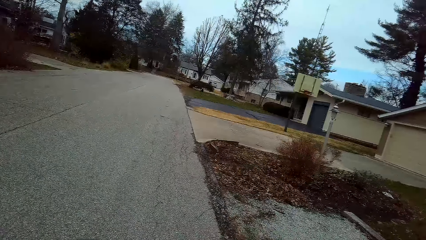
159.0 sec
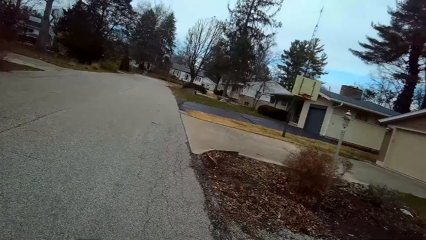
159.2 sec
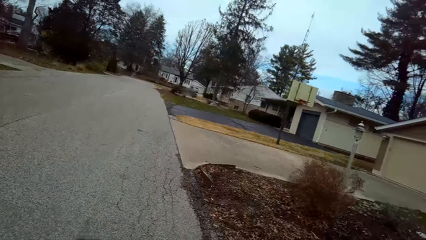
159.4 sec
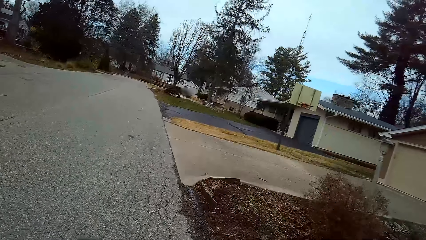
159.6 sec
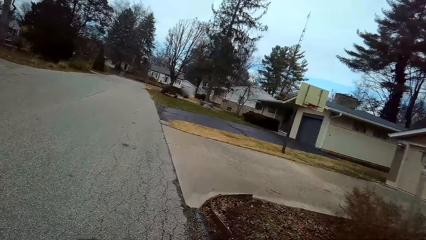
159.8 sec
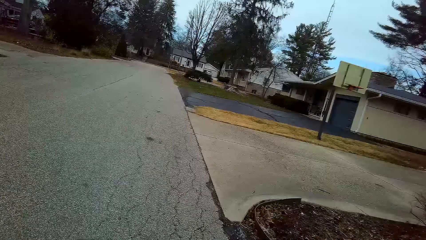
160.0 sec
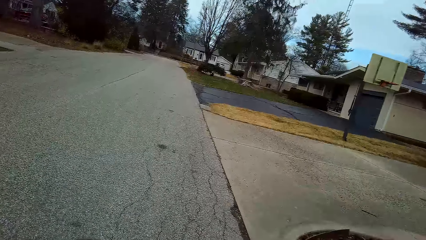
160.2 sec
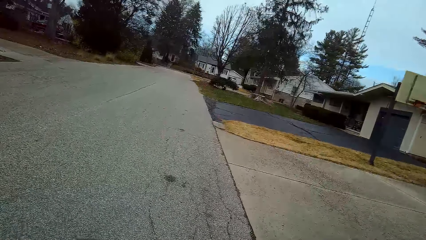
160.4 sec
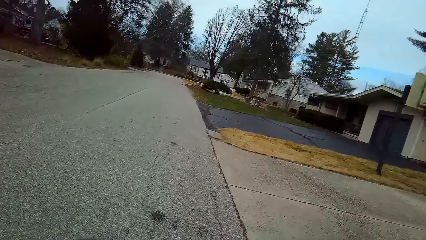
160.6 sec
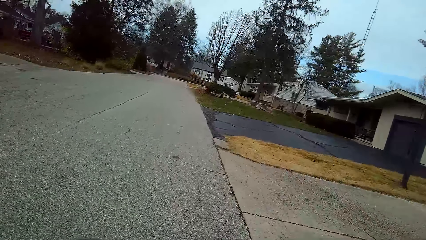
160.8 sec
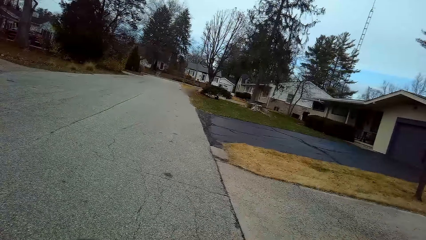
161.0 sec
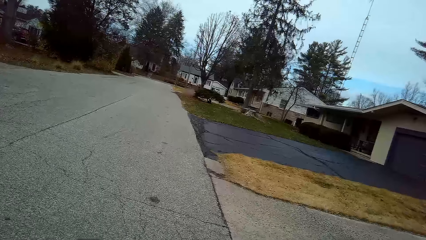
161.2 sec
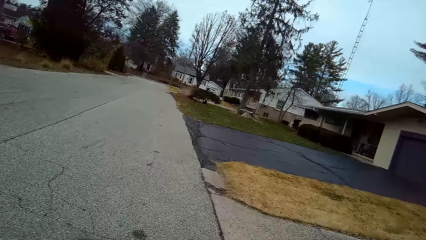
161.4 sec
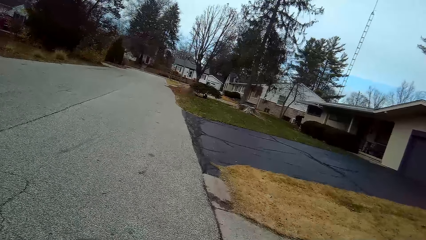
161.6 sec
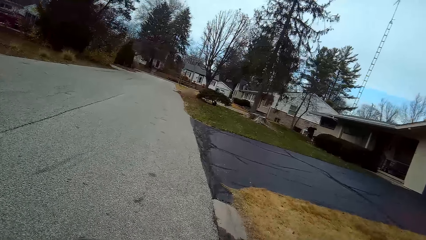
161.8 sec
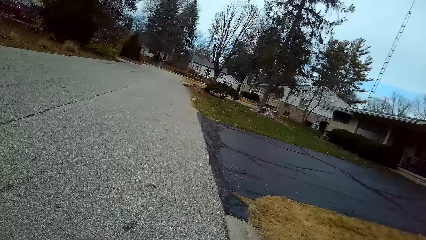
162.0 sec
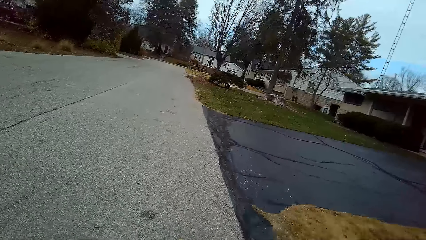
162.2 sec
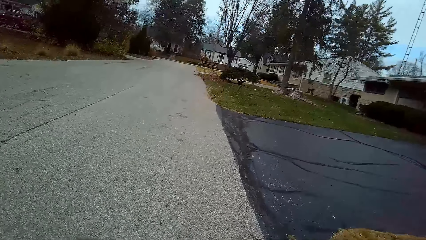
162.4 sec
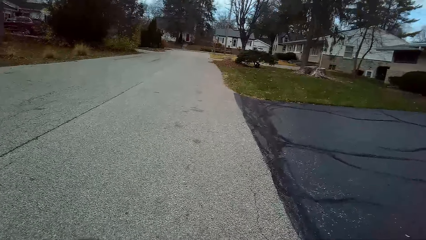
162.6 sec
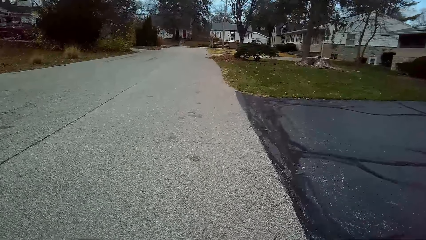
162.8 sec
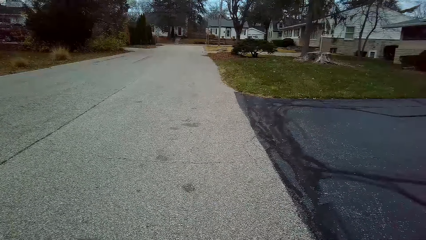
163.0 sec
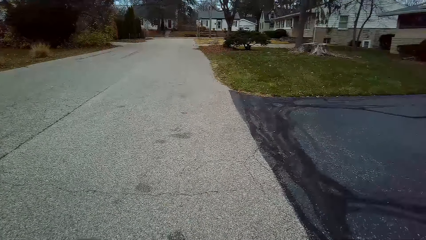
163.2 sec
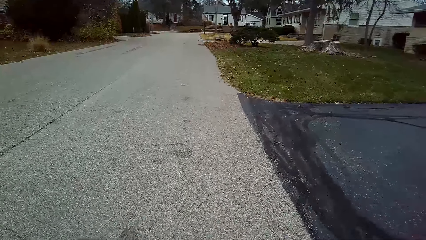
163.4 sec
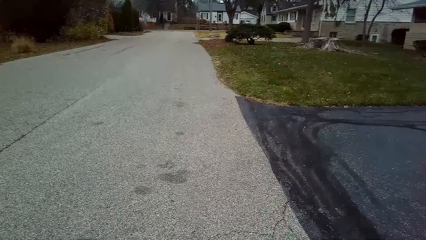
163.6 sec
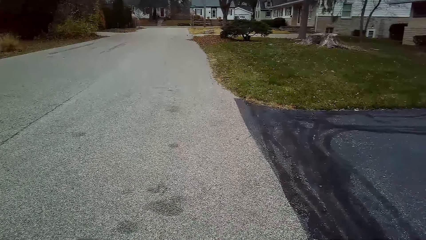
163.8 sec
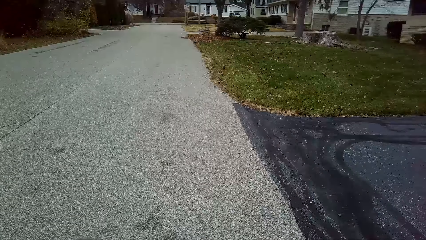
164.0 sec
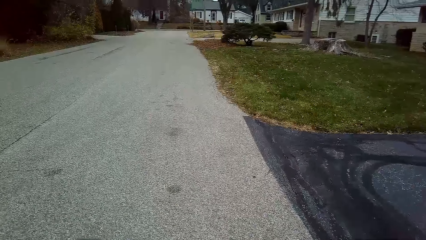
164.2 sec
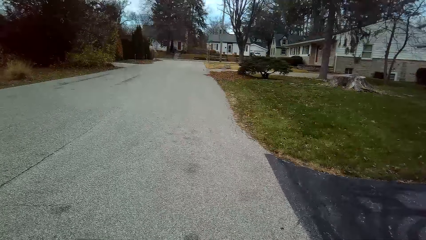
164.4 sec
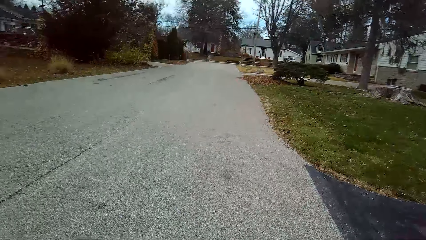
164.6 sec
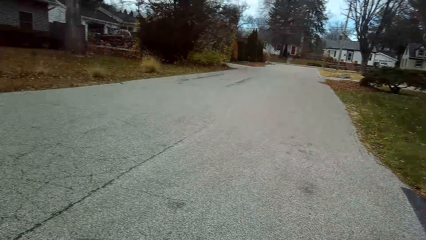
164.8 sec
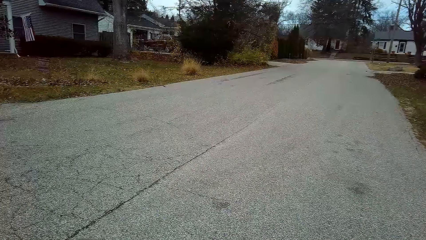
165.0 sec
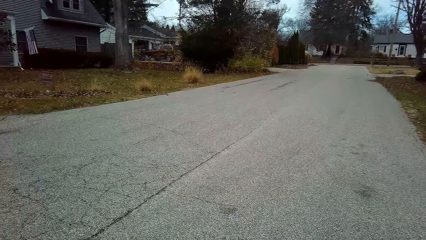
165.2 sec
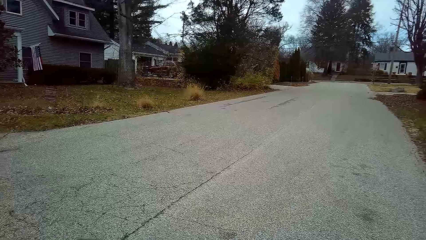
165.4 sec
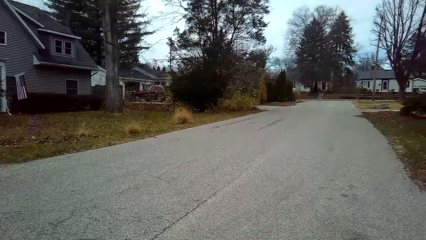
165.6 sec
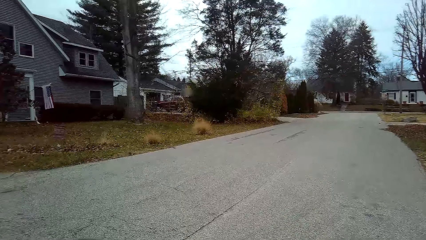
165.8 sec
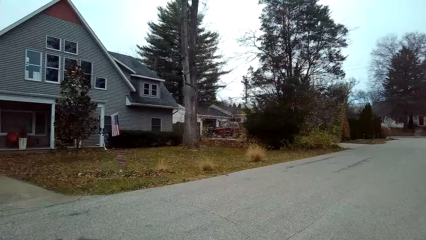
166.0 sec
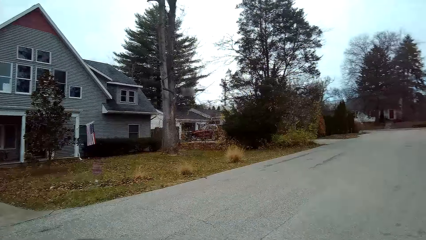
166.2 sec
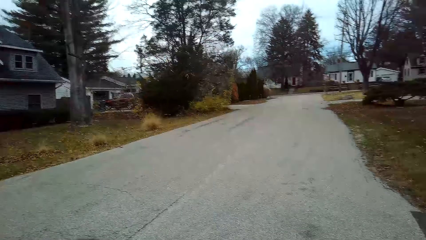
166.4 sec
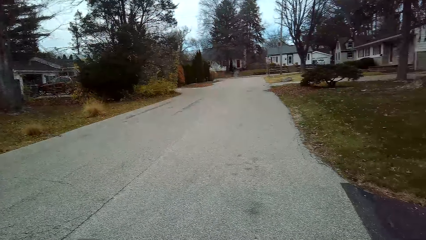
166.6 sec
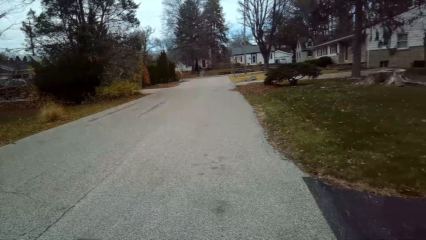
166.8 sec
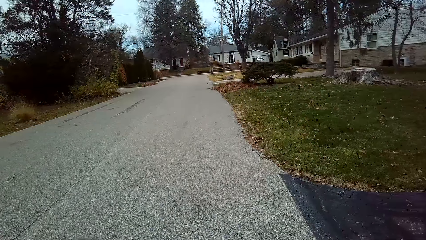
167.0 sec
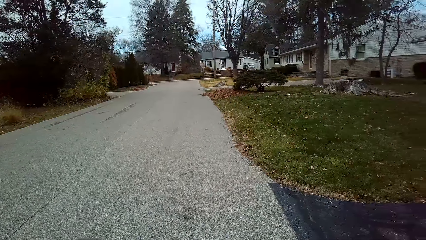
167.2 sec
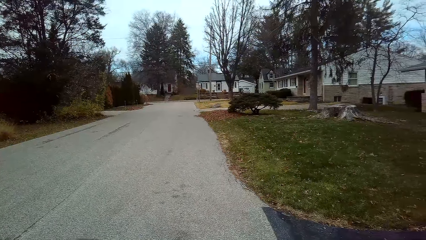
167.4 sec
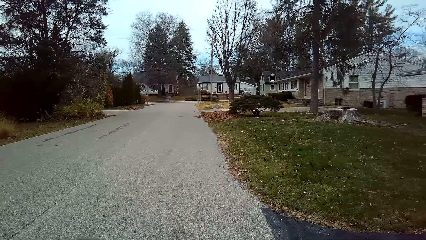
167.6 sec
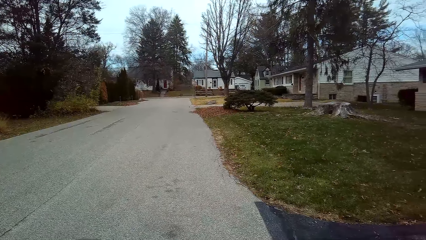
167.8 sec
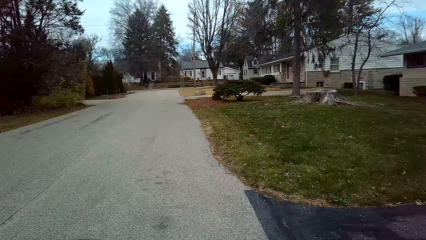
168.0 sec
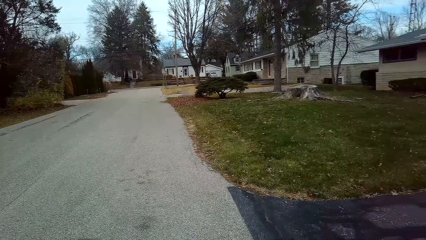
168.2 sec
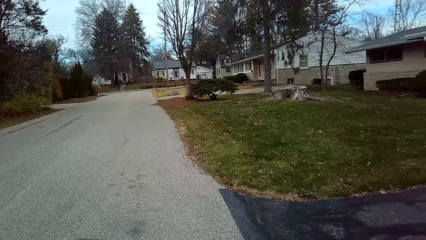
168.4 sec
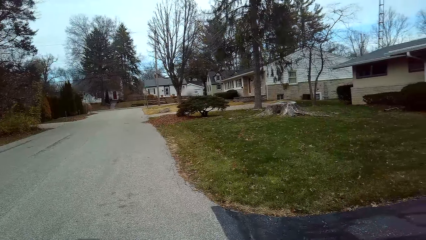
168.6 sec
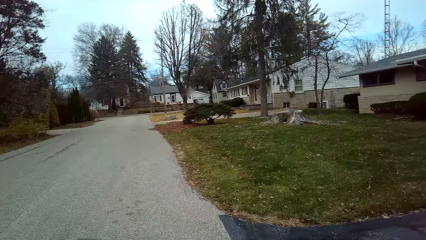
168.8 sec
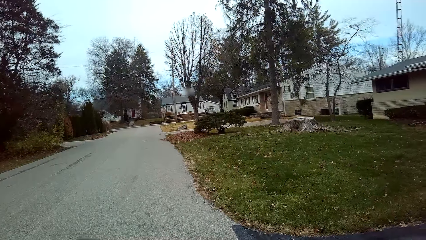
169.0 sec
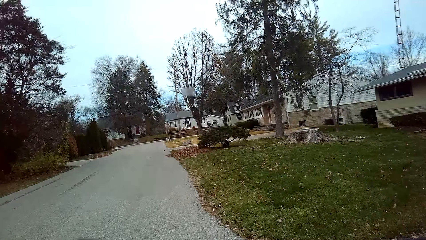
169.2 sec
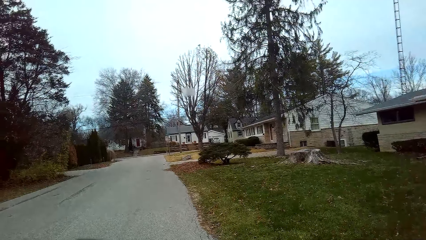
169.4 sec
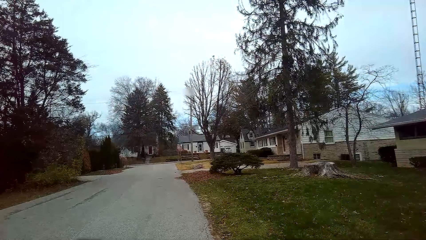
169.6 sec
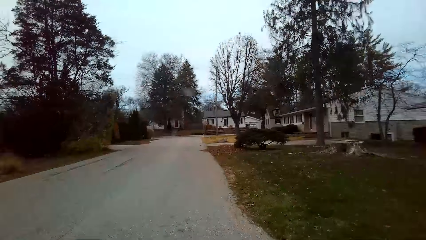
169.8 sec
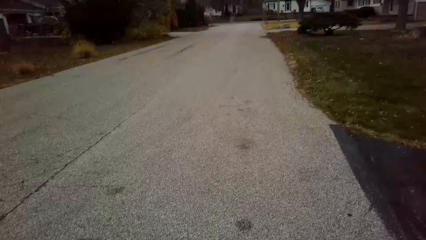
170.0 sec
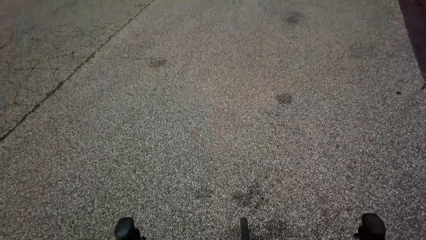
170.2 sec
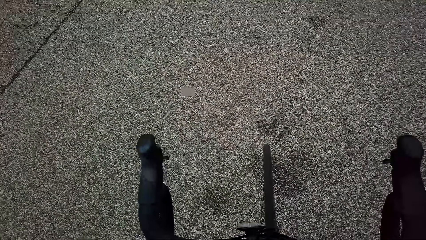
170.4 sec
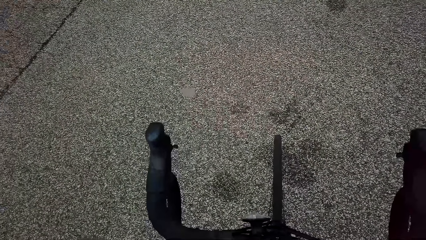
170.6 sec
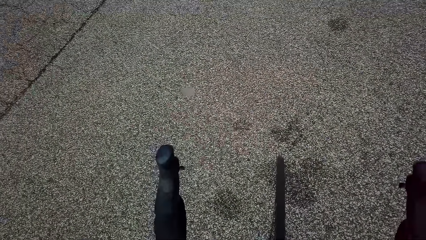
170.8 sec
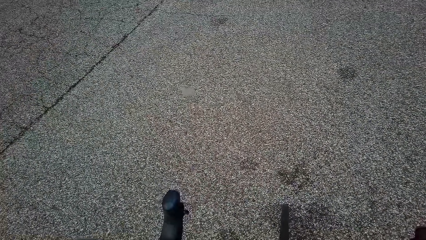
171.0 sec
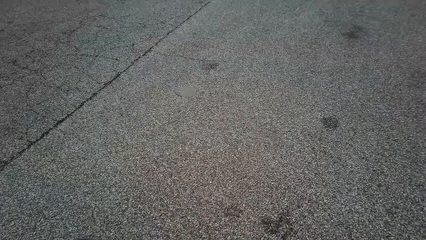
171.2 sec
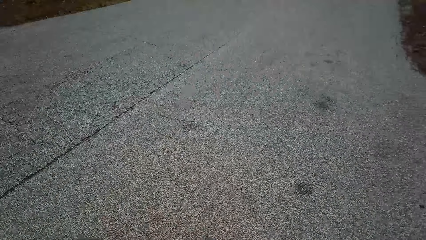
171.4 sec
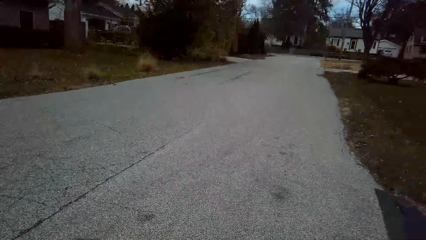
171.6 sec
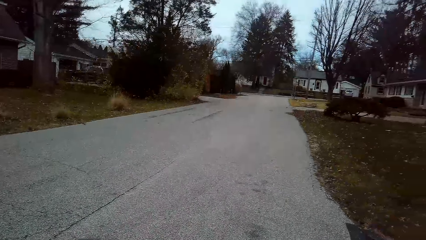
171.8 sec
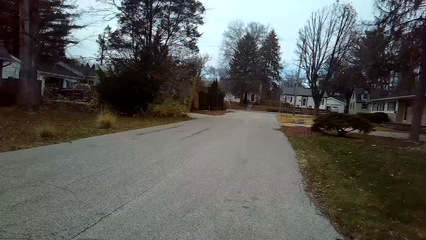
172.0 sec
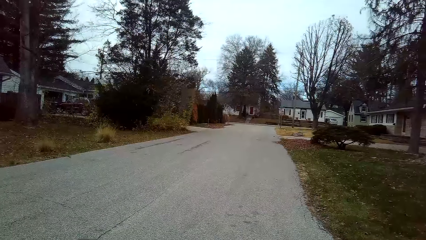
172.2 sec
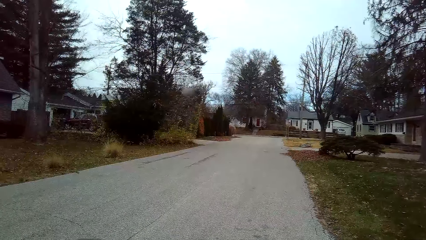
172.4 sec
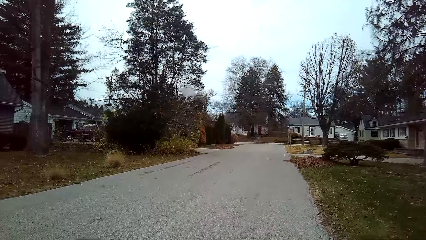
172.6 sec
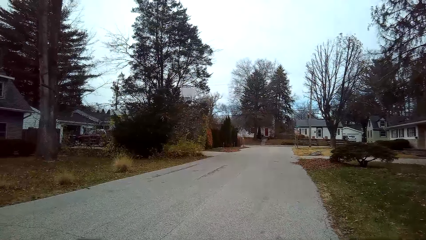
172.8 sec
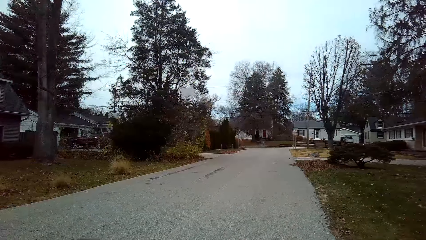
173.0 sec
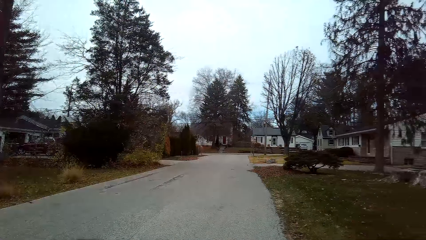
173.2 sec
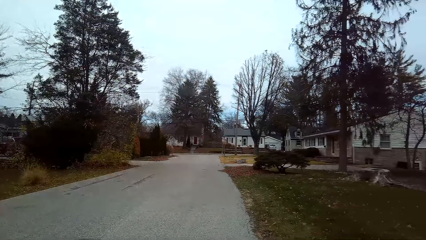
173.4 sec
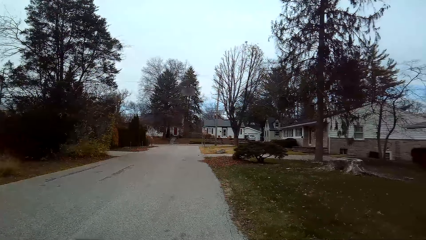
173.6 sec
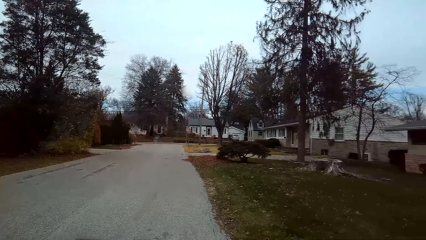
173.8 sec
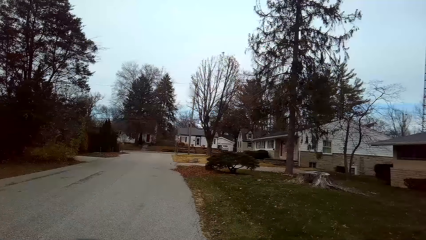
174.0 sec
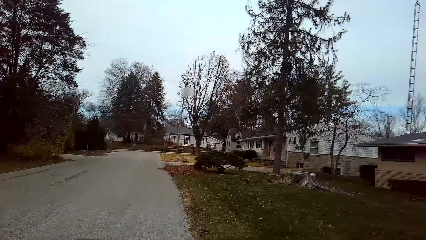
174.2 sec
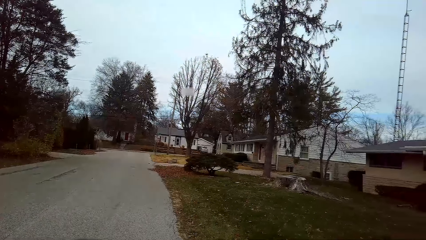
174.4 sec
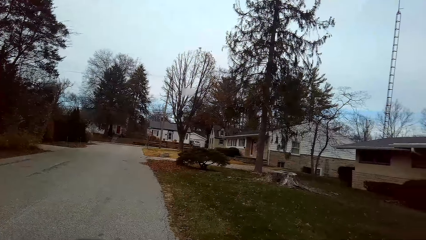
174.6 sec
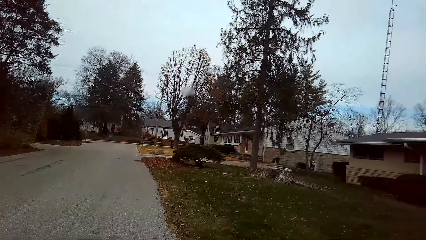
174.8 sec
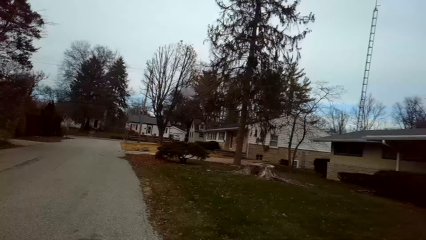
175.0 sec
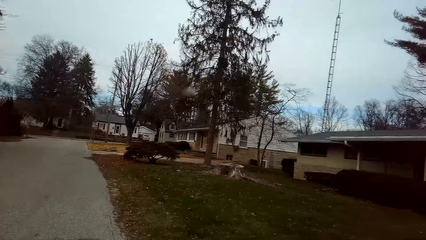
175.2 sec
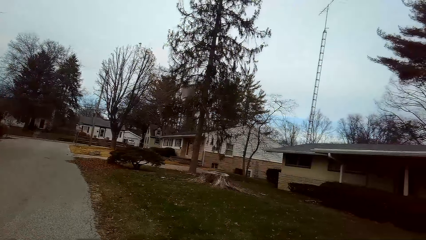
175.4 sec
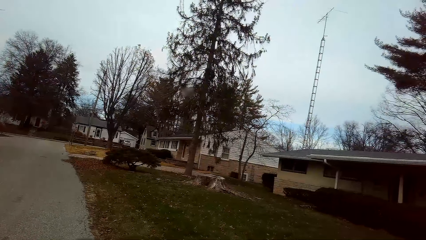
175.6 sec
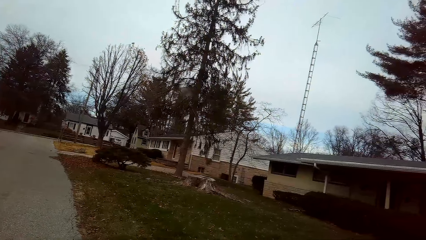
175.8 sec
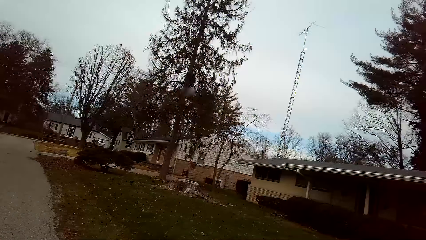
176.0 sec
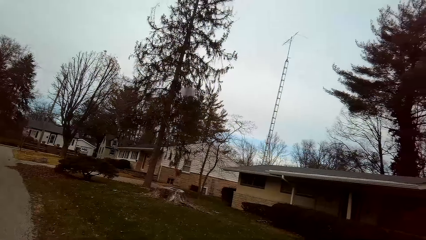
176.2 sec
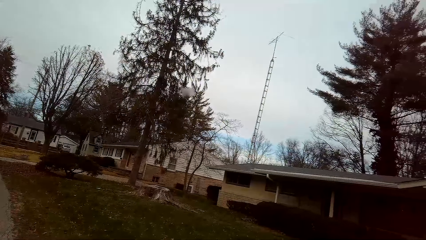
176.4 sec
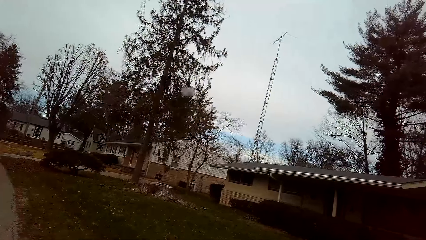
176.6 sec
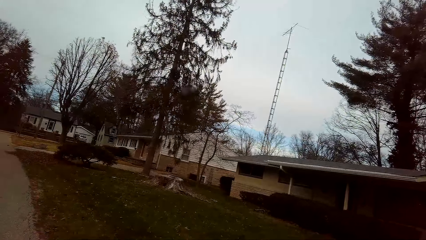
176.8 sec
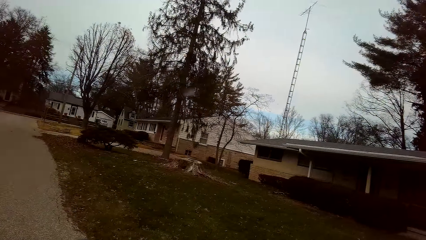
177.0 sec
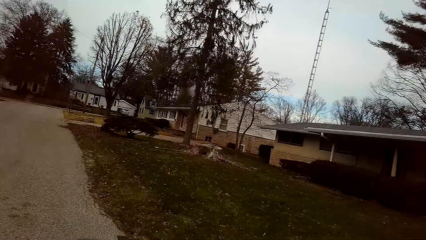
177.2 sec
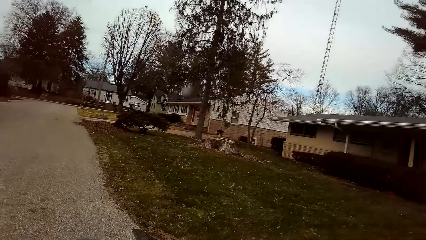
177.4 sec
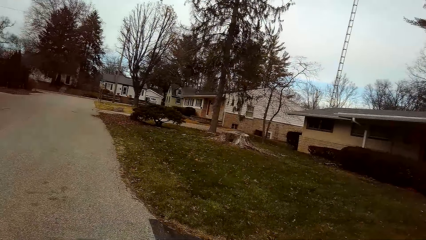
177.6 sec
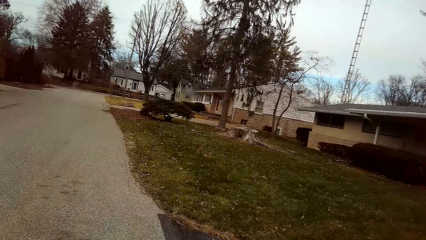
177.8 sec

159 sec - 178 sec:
The camera wearer stops the bicycle at the road to look around. They fix the camera.
